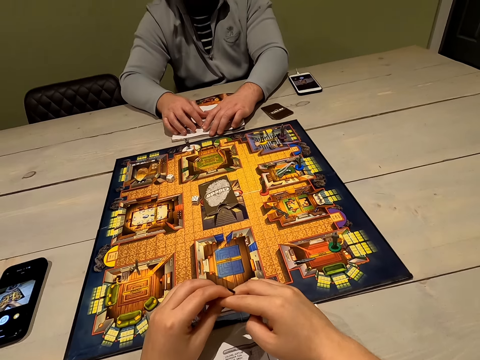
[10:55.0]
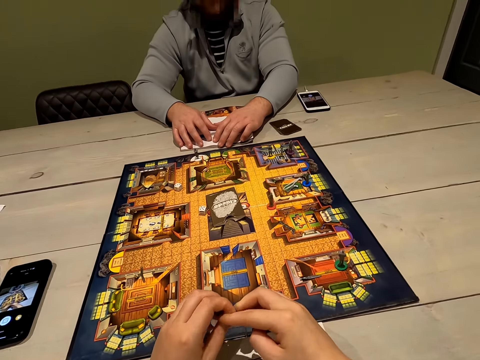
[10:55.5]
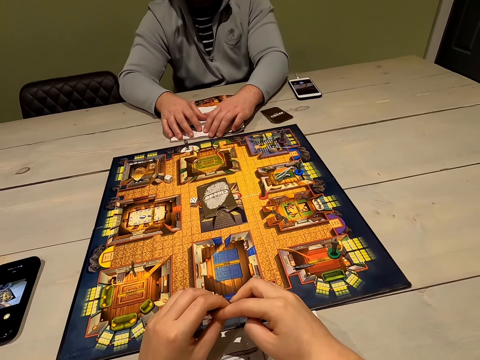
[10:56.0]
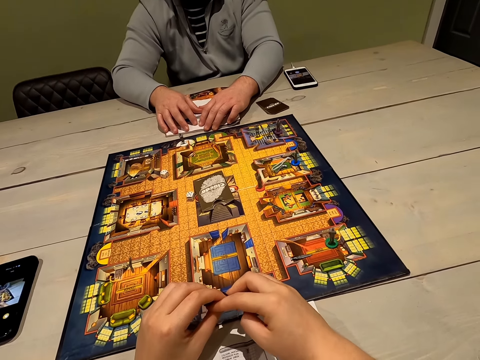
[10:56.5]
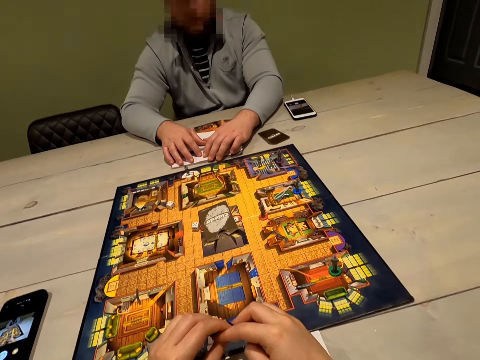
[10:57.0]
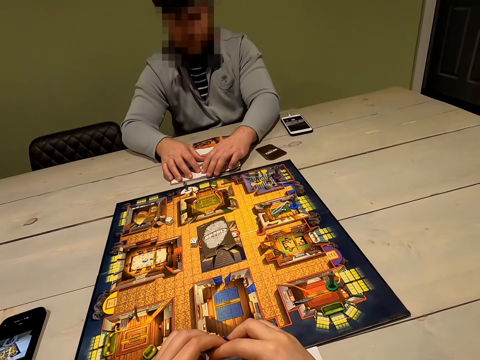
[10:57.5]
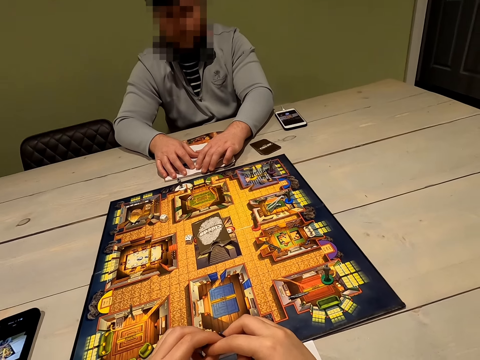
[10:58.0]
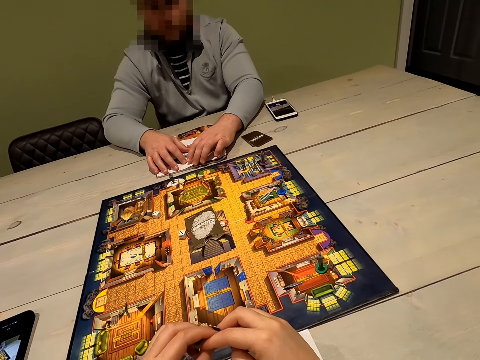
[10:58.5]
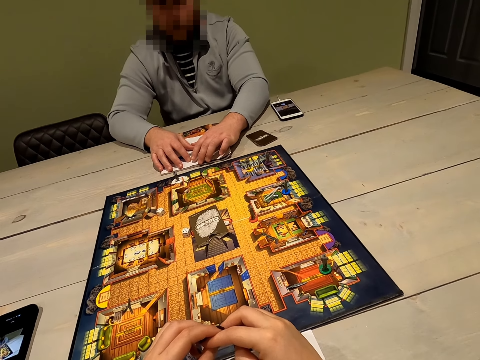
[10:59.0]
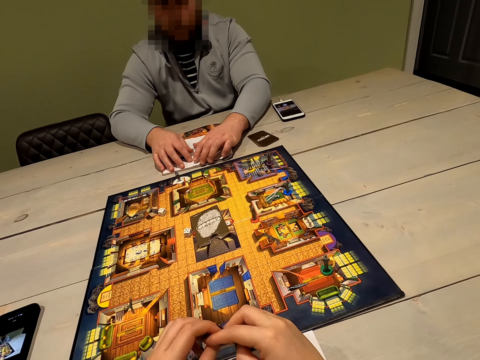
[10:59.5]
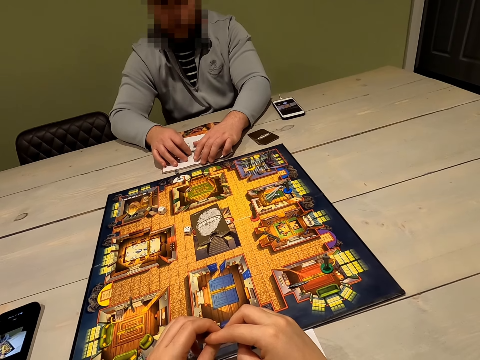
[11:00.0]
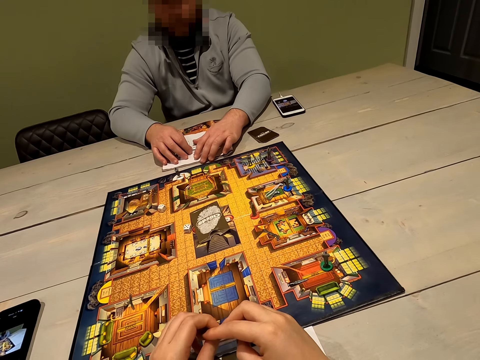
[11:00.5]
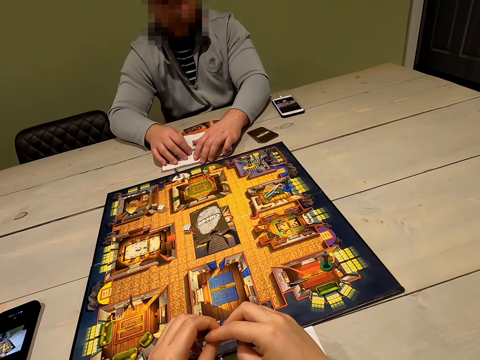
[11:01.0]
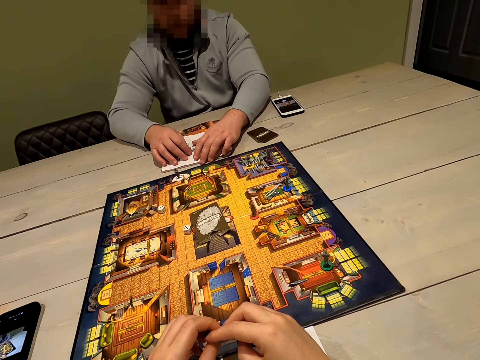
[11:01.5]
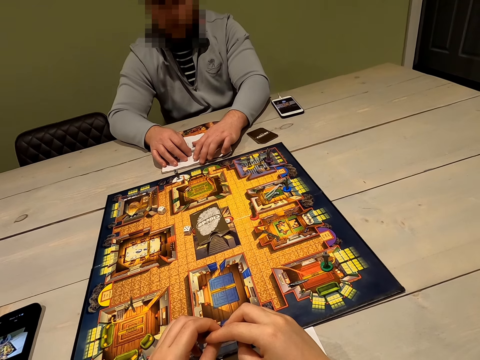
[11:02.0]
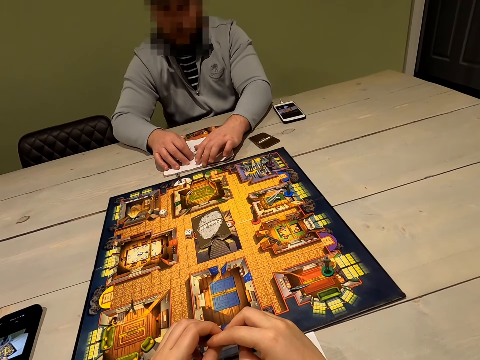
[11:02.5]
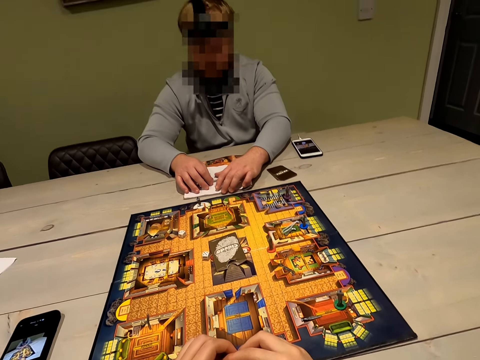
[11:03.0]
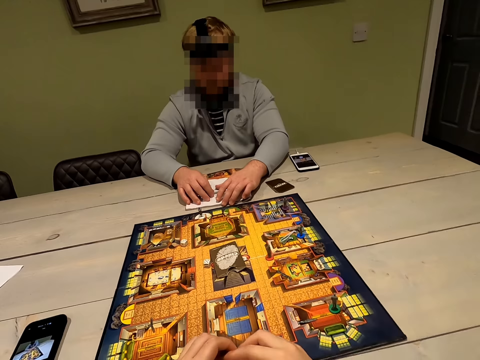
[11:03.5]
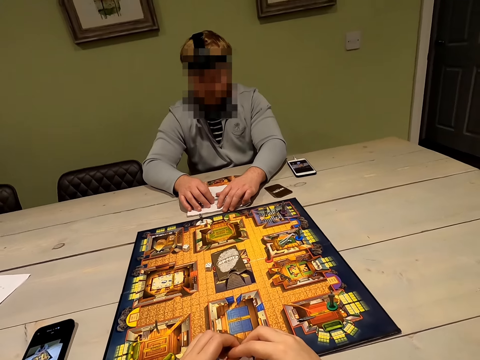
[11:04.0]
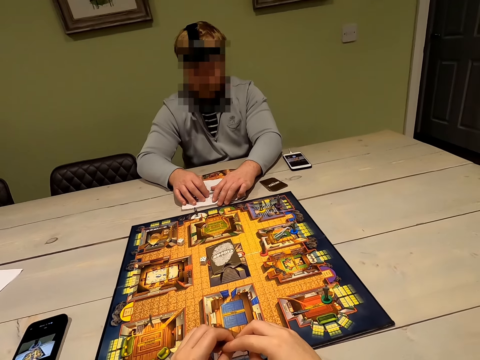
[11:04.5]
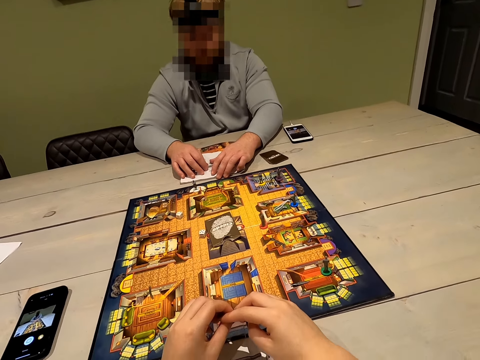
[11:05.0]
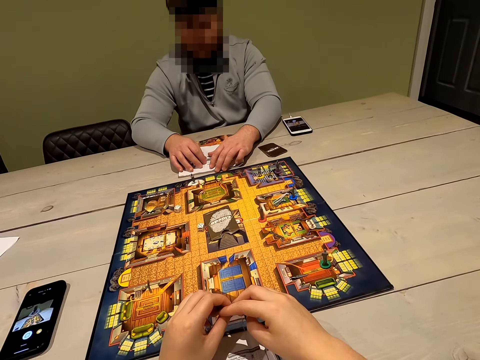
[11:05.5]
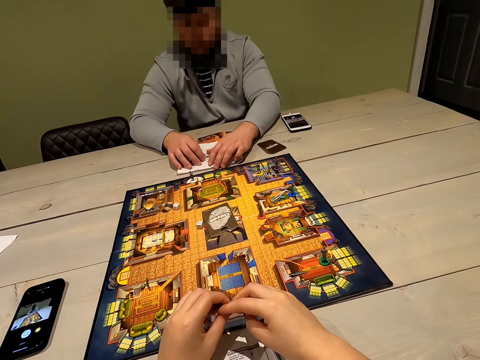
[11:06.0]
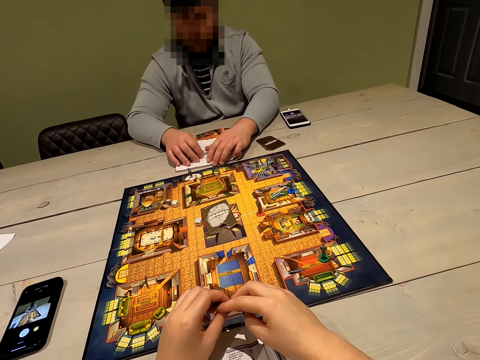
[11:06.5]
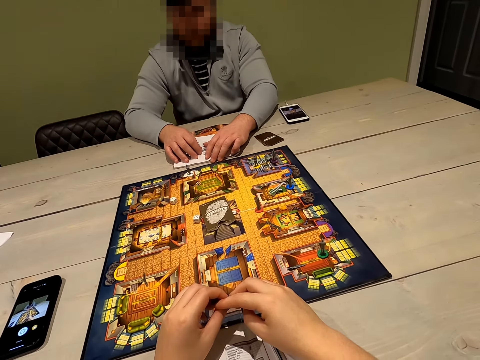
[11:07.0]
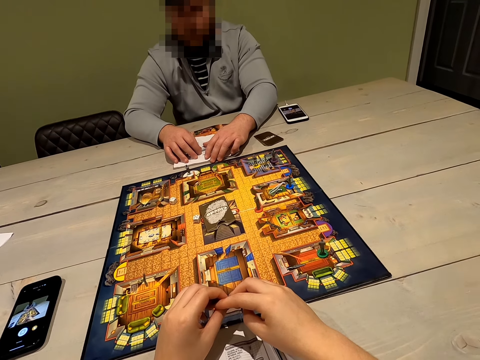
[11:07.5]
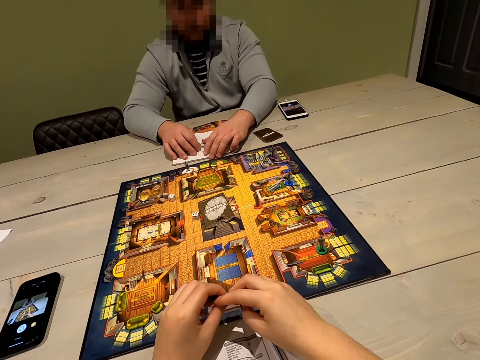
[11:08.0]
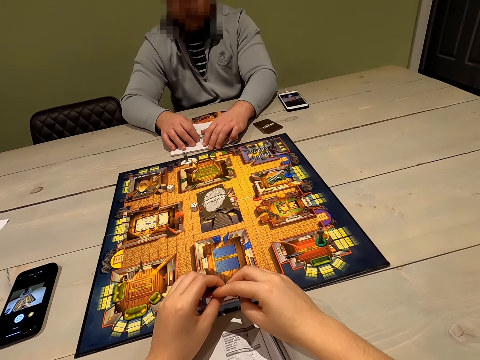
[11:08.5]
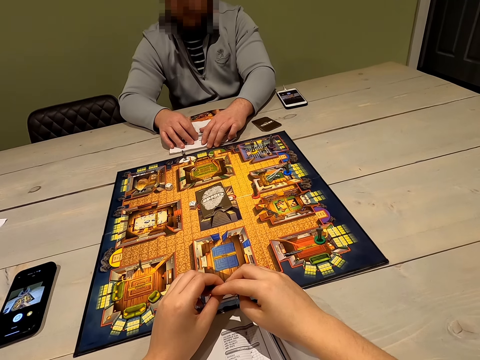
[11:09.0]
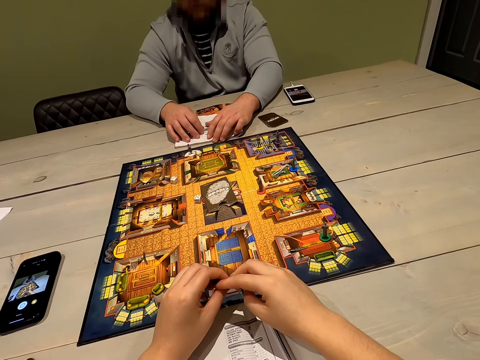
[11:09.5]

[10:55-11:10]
The camera wearer looks at a person.

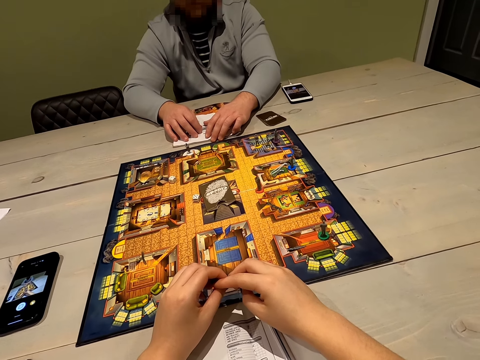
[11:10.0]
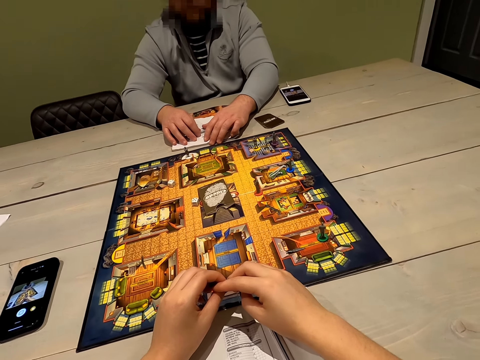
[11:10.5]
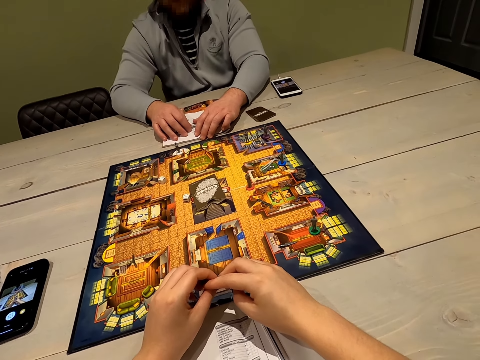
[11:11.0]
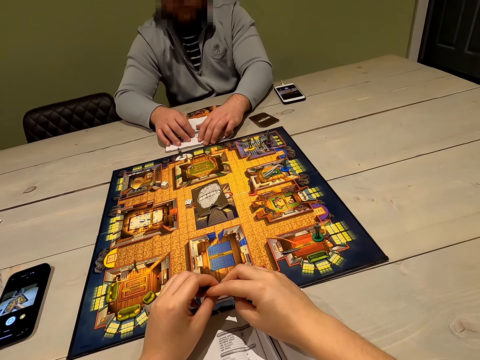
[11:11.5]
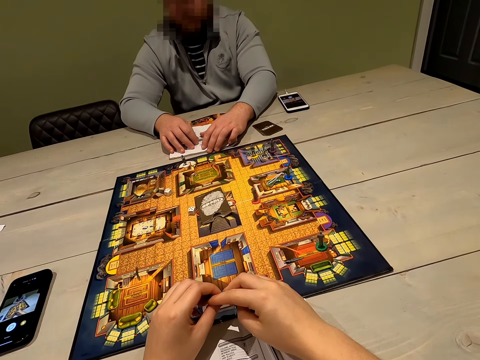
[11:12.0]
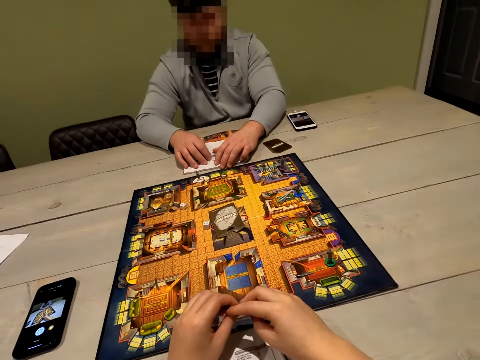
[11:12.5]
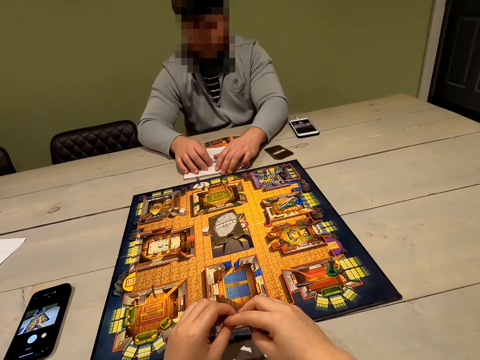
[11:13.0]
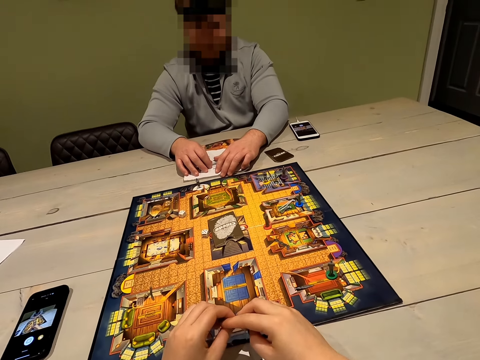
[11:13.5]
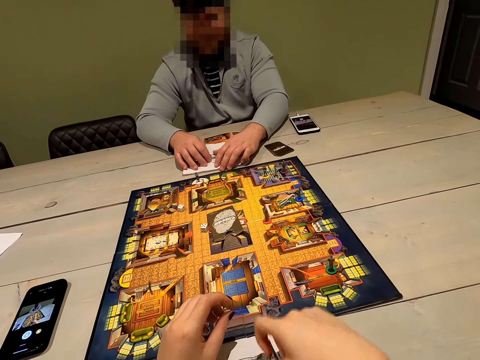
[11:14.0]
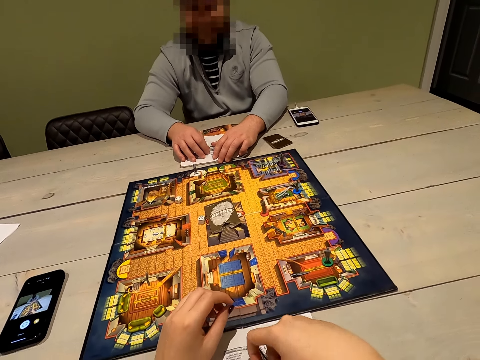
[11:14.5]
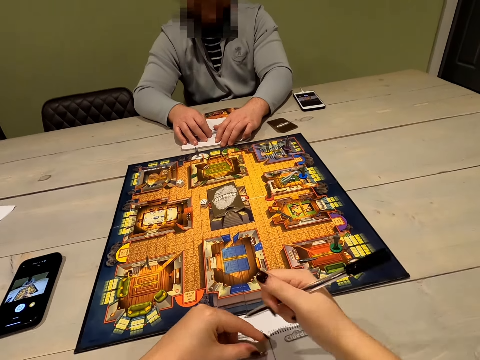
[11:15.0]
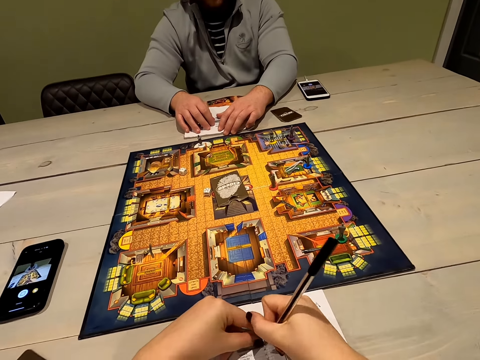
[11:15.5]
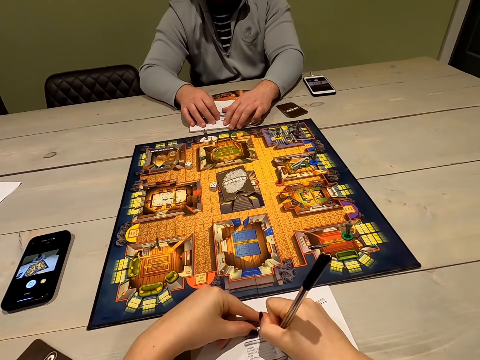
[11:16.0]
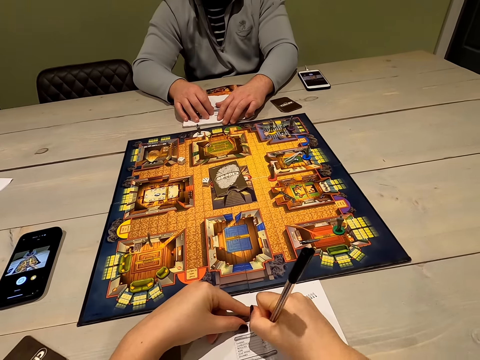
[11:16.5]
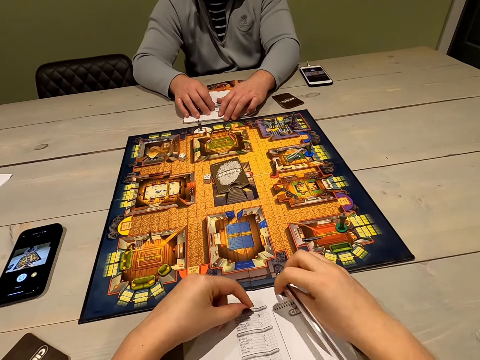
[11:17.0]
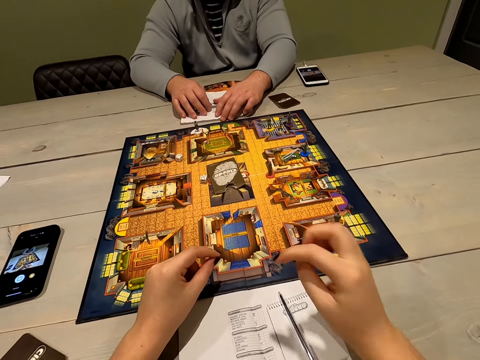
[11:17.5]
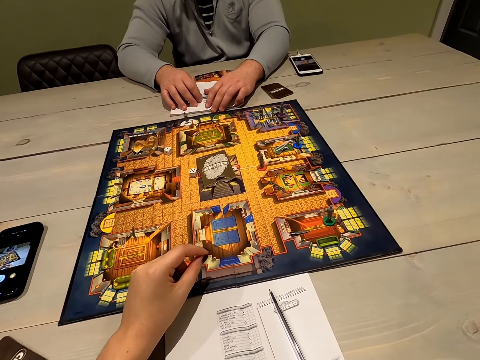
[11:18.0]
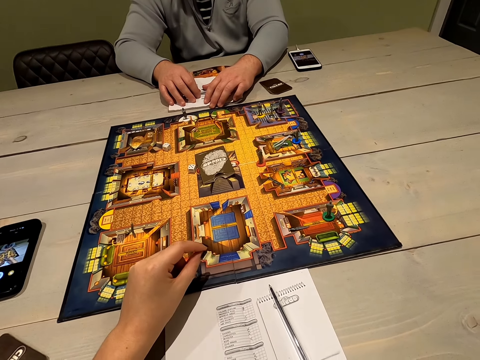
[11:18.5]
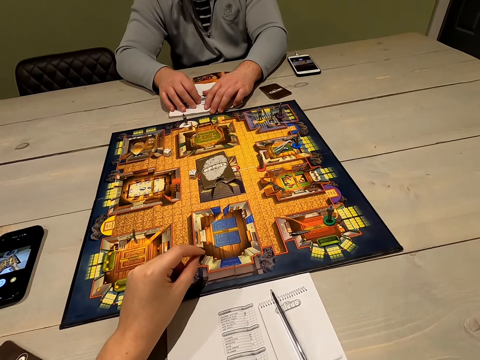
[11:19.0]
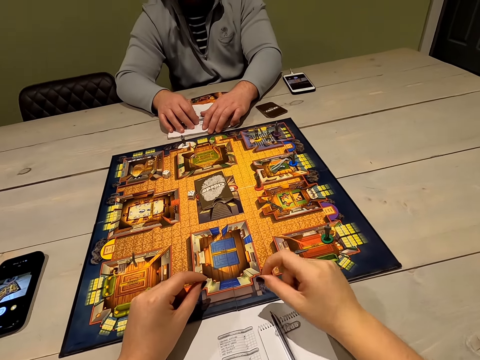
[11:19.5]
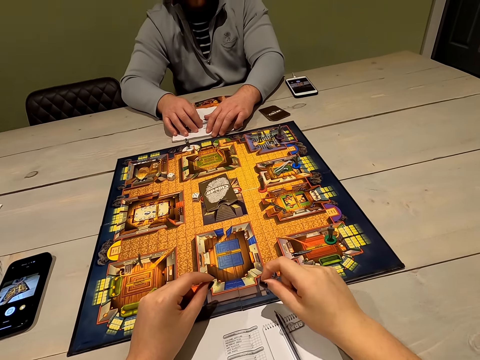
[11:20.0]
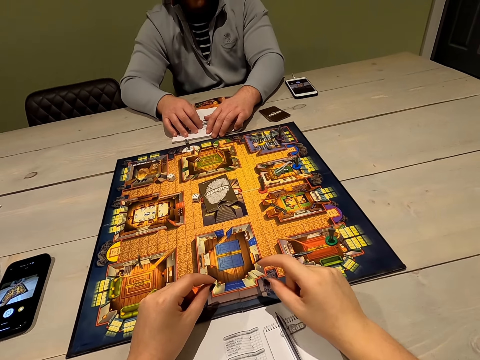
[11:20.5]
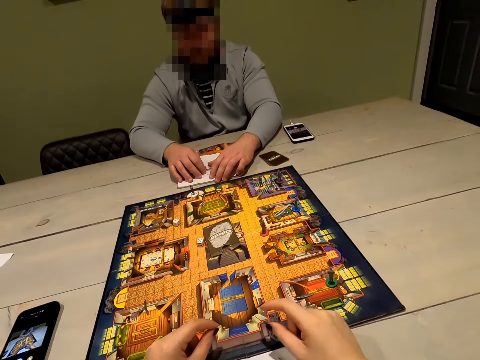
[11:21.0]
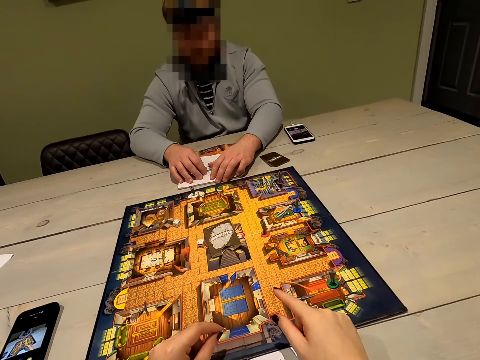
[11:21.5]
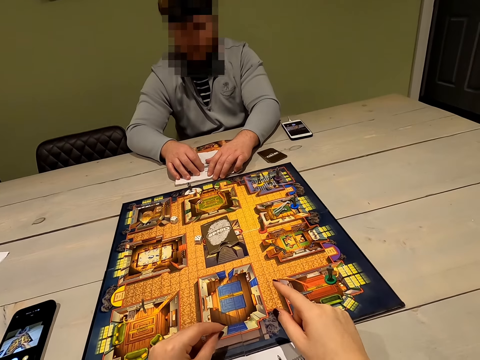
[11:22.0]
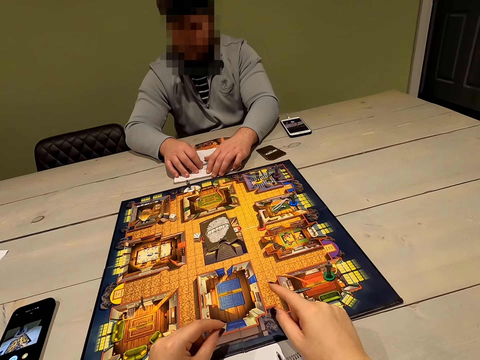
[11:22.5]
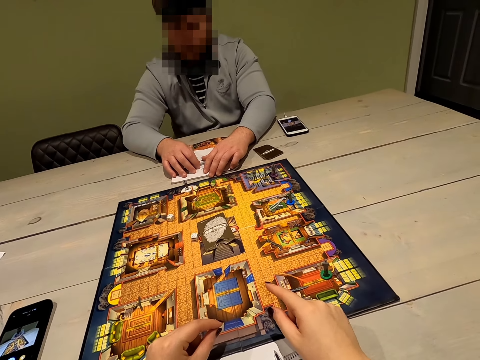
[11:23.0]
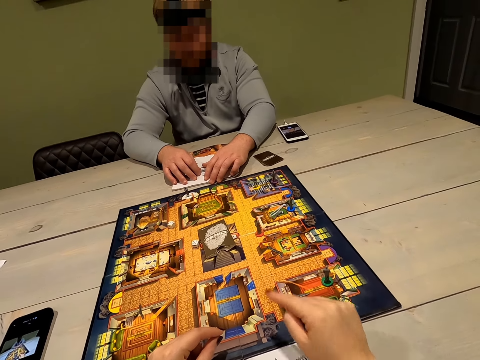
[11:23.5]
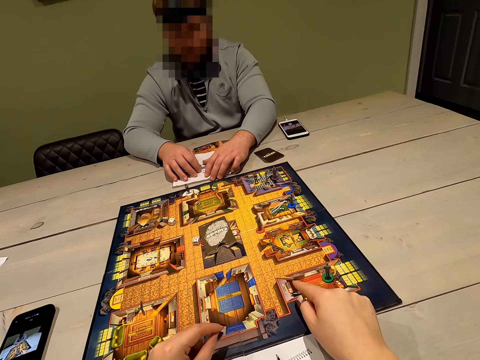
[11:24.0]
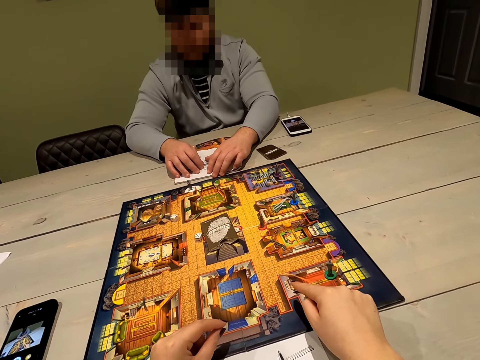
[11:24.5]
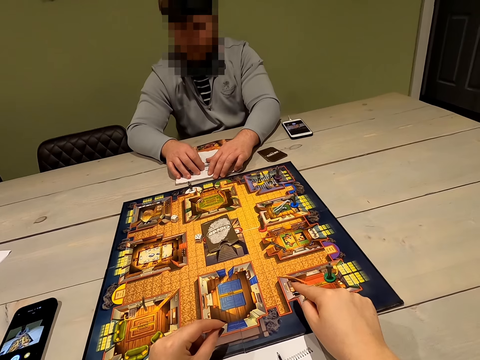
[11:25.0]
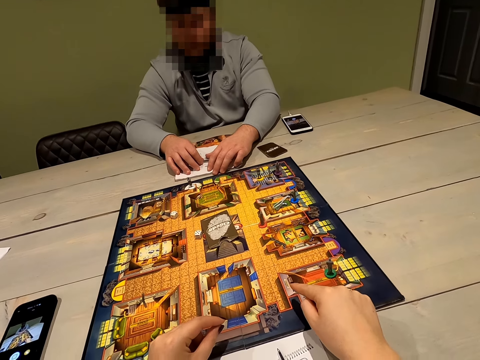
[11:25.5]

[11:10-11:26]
The camera wearer picks up a pen. They write on the book with the pen. They put the pen down. They look at a person.
